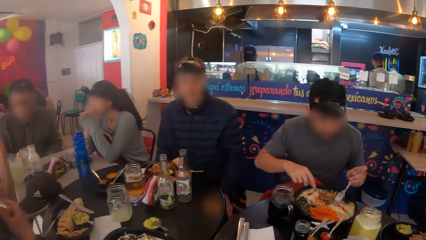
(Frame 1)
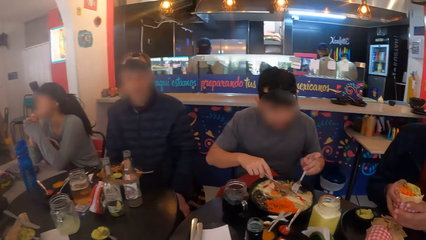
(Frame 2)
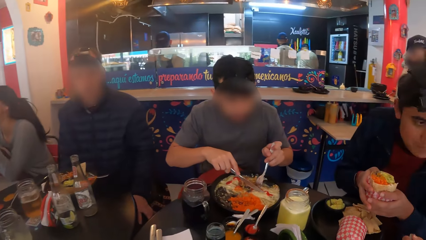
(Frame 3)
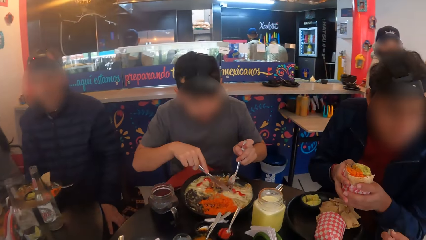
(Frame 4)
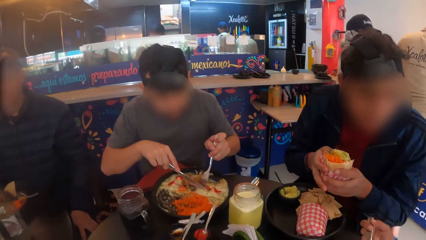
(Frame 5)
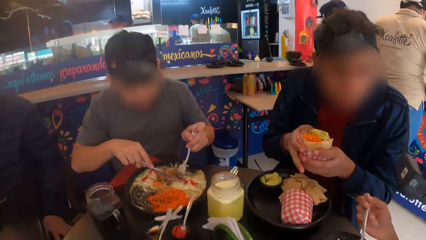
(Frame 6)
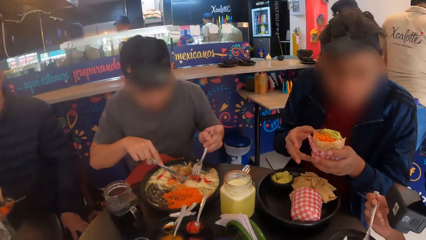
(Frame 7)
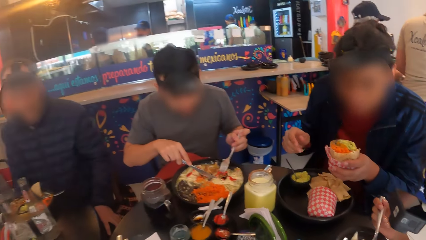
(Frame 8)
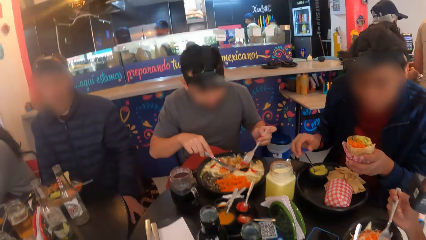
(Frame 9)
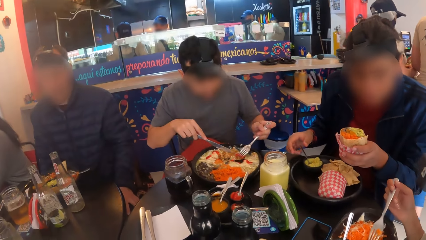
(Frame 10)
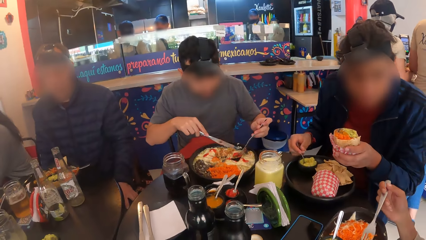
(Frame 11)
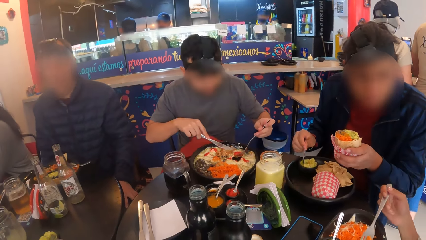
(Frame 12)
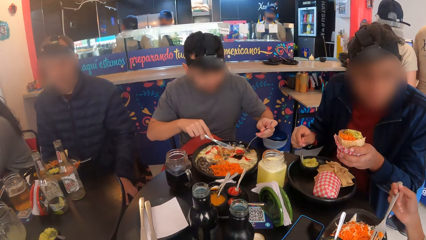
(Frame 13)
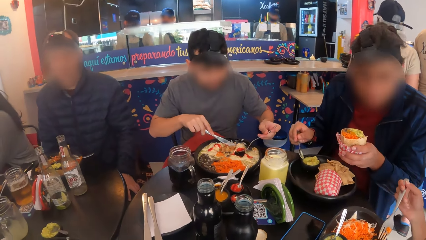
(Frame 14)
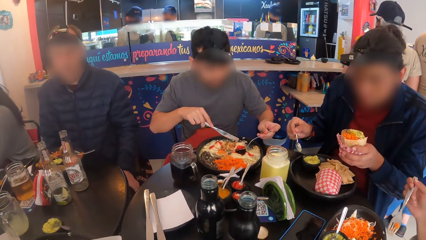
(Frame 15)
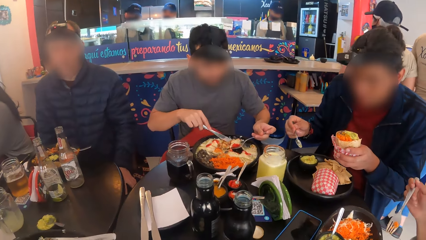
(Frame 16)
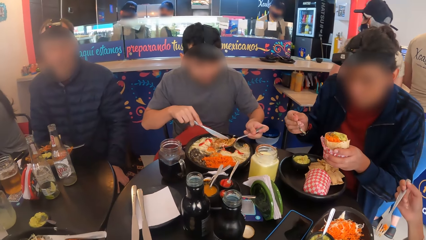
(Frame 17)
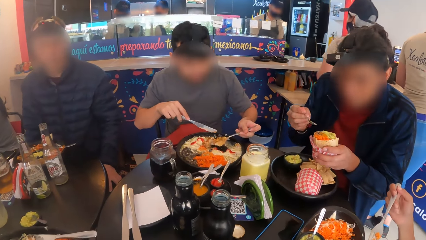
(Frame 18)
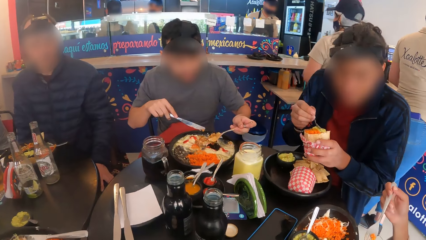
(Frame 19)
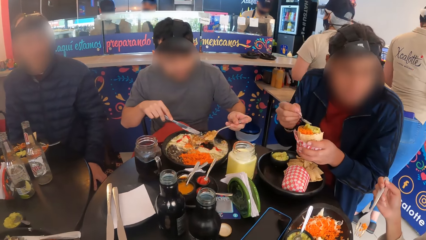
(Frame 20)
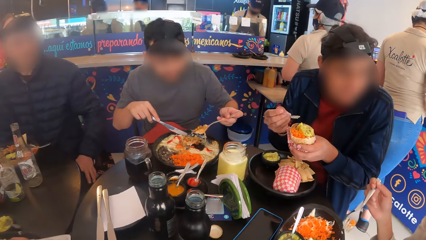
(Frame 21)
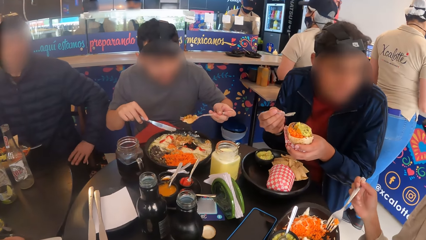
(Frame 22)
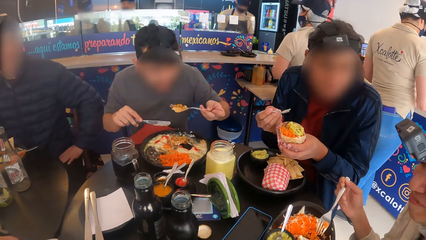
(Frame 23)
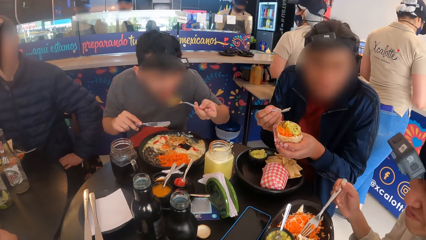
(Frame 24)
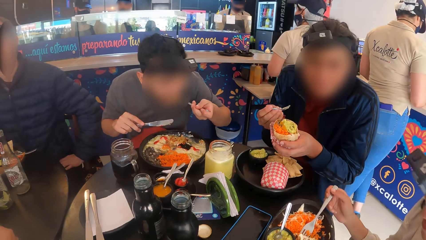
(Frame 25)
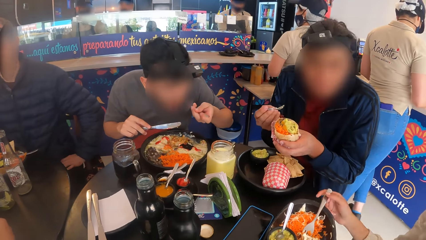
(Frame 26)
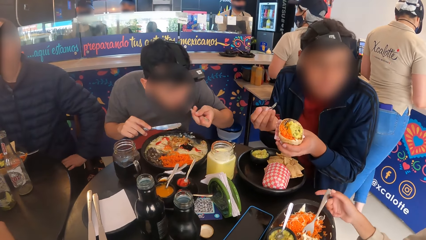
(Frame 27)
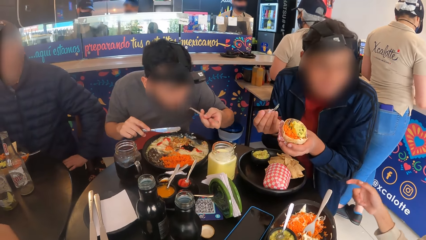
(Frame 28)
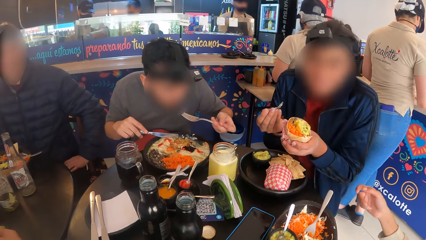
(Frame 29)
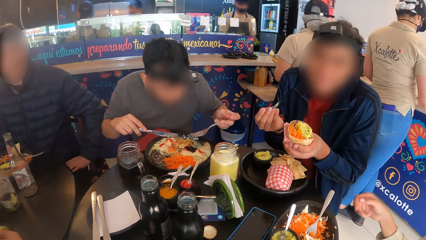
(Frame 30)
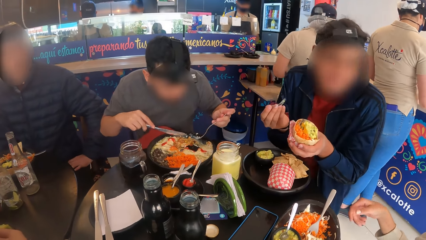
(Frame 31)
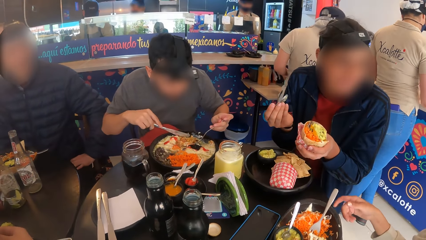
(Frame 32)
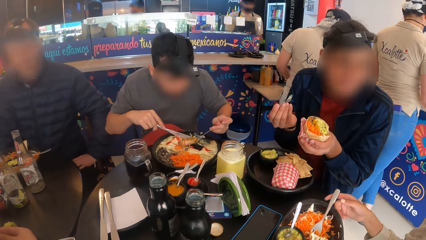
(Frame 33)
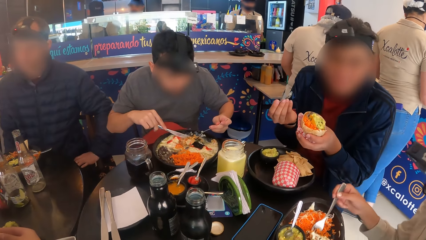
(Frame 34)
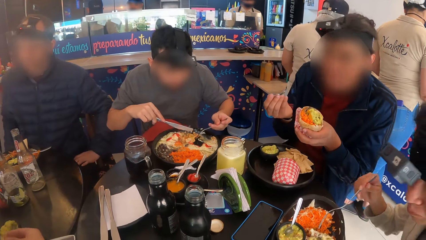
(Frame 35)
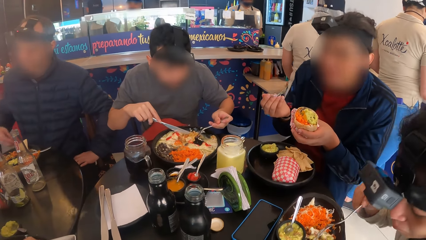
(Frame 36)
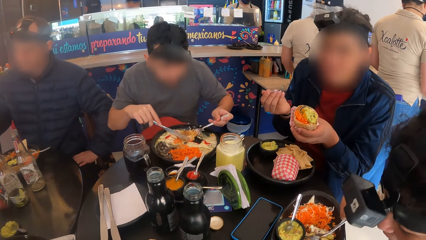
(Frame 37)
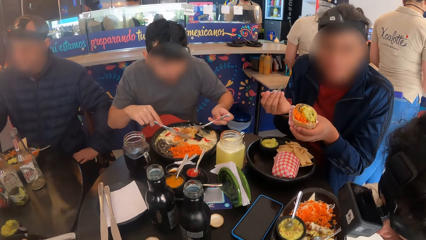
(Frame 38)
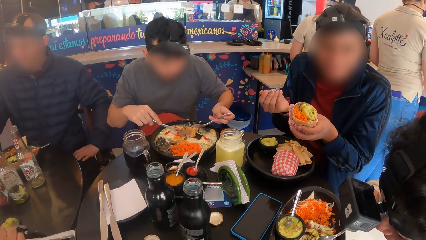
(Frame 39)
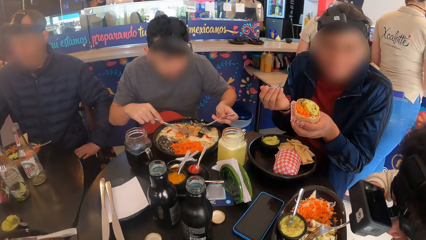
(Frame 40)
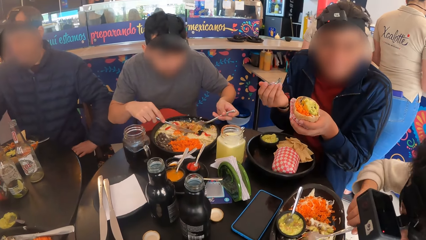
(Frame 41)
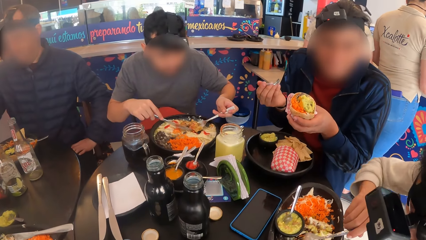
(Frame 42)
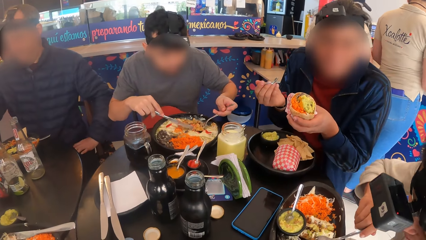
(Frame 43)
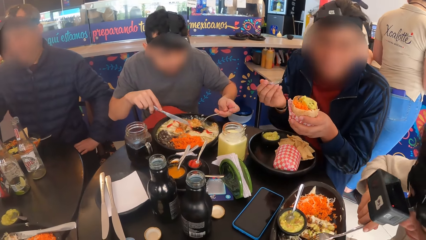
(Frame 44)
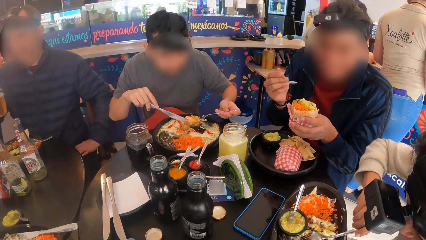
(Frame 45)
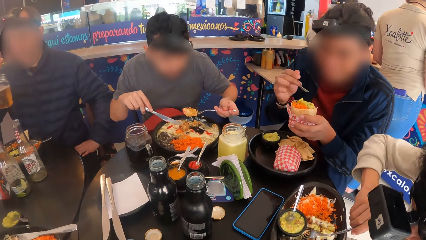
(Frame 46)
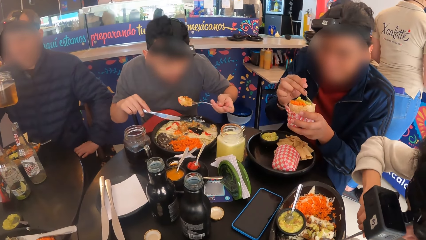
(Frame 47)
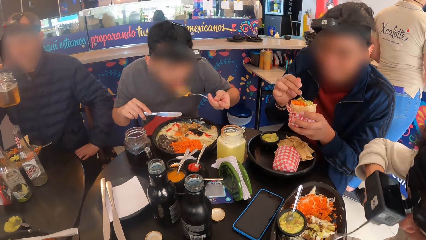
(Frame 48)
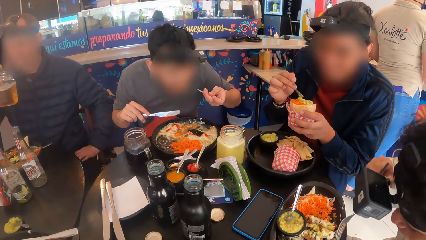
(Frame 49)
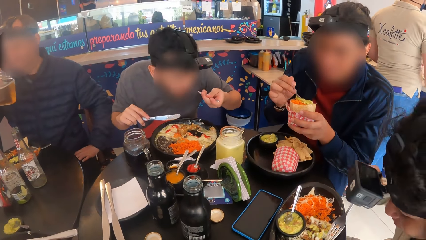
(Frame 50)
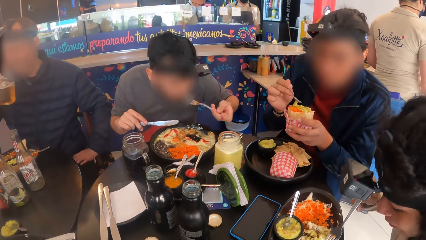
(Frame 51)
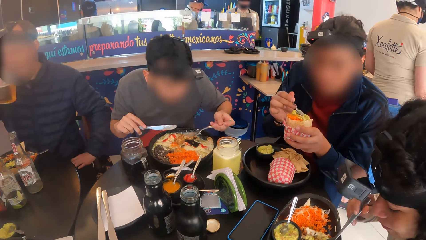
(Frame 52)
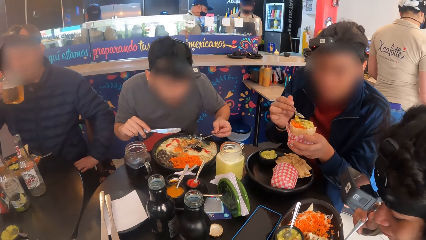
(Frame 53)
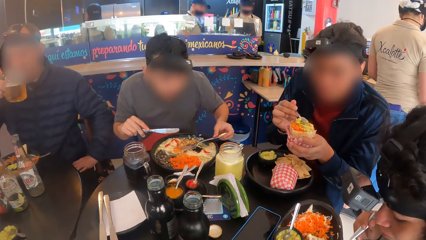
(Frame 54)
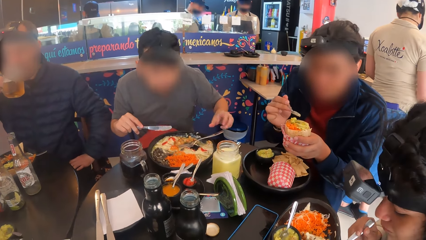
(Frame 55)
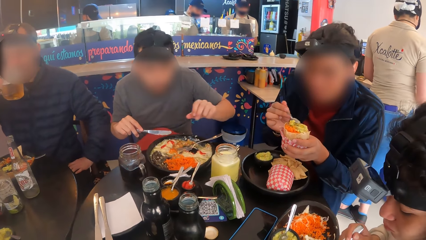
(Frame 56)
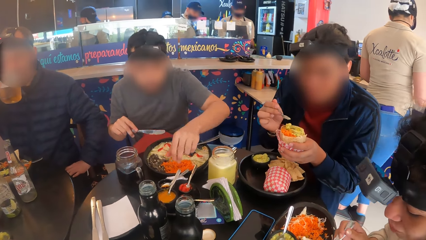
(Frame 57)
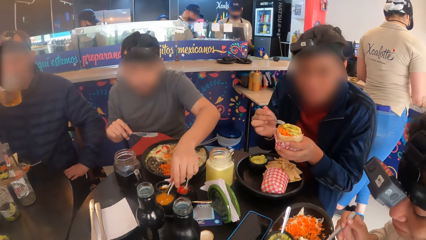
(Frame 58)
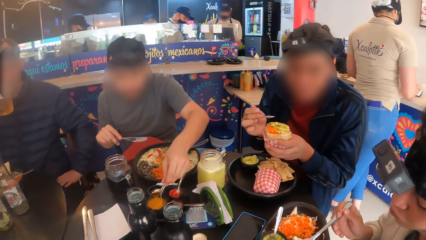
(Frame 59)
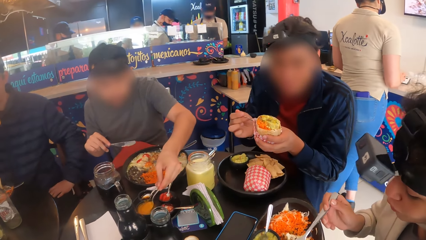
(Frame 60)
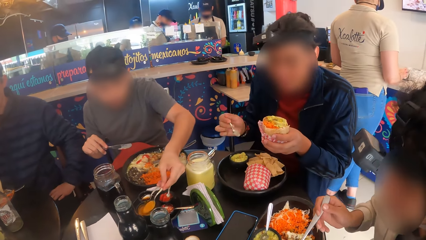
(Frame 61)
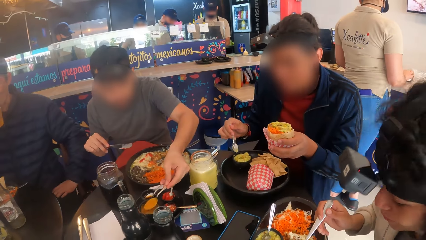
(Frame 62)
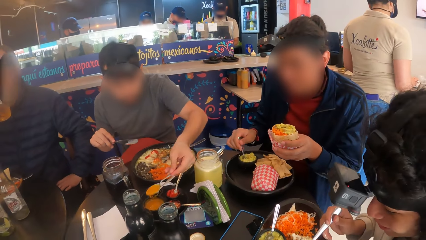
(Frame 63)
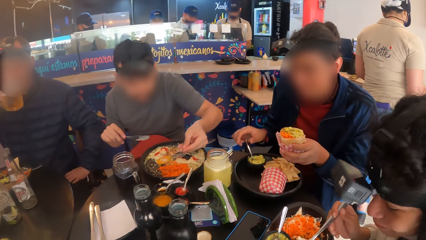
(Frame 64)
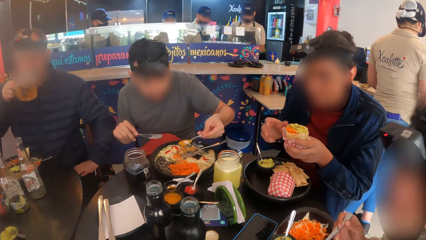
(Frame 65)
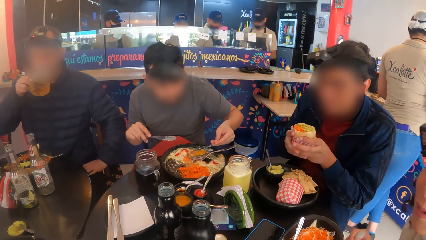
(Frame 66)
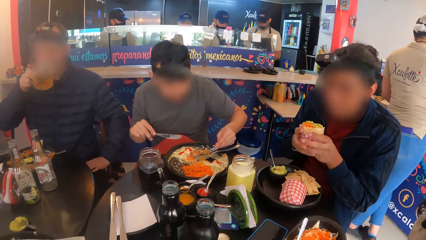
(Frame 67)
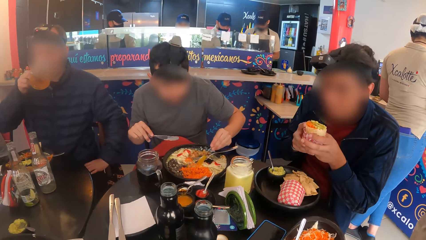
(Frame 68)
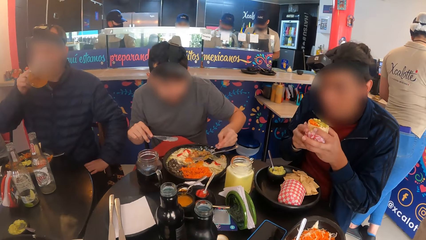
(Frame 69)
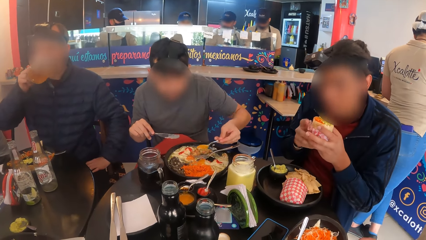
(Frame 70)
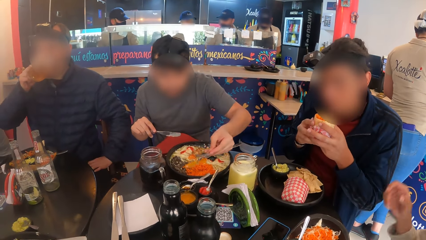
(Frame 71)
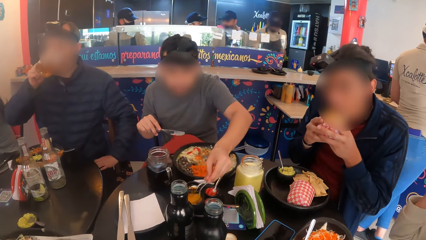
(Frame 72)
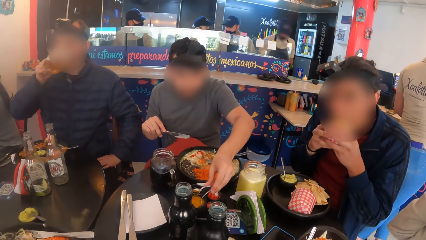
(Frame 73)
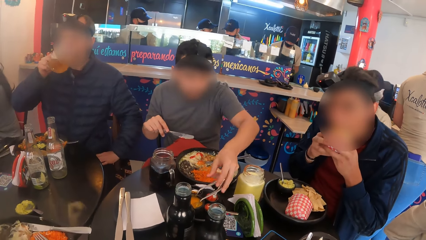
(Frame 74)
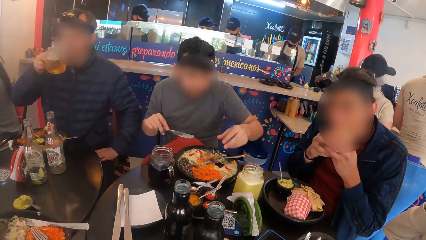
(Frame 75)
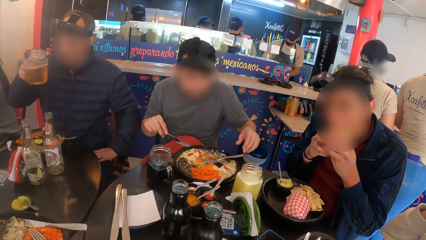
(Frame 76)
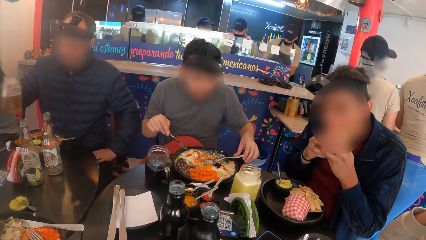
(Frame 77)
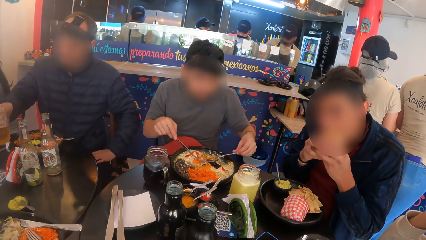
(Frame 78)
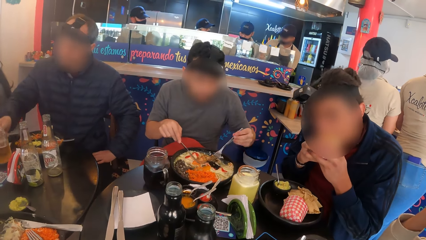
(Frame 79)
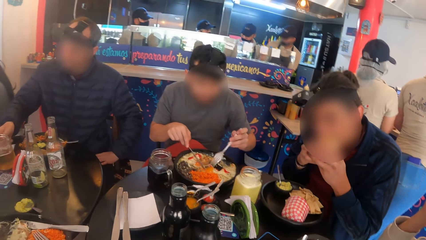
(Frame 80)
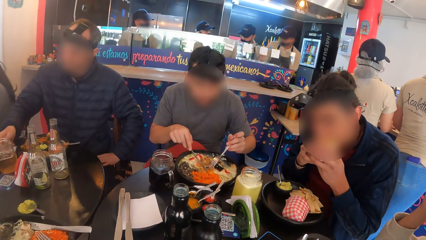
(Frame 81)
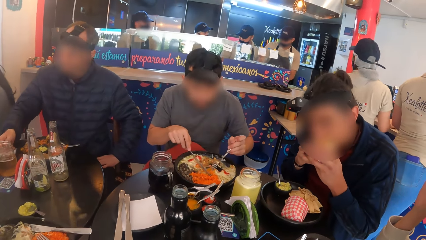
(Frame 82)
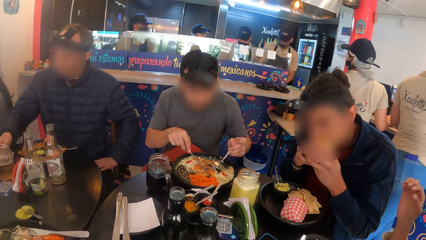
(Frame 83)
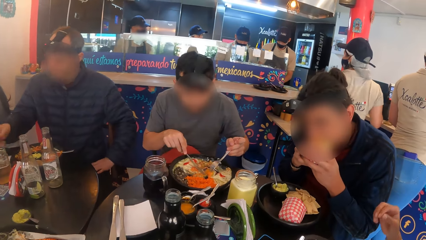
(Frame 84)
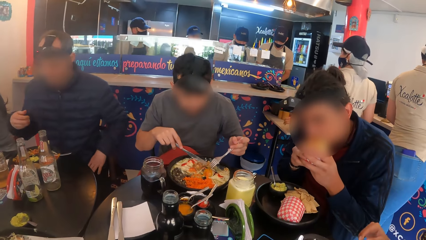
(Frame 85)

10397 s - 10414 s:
A man eats spaghetti from the plate with cutlery in both hands. Another man picks the spoon from the sauce with his right hand. He spreads the sauce on the sandwich with the spoon in his right hand. He interacts with a woman. A third man places his left hand on his lap. He drinks from a cup in his right hand. The first man drops the fork on the plate with his left hand. He scoops sauce from the plate with a spoon in his right hand to the plate of spaghetti. The second man drops the spoon on the sauce with his right hand. He eats the sandwich with both hands. The first man drops the spoon on the sauce with his left hand. He eats spaghetti from the plate with cutlery in both hands. The third man drops the cup on the table with his right hand.
